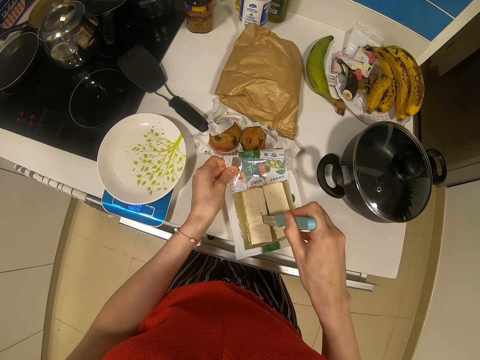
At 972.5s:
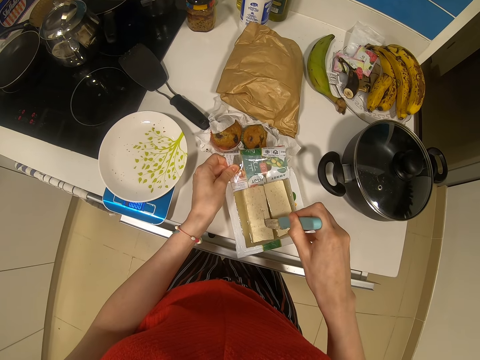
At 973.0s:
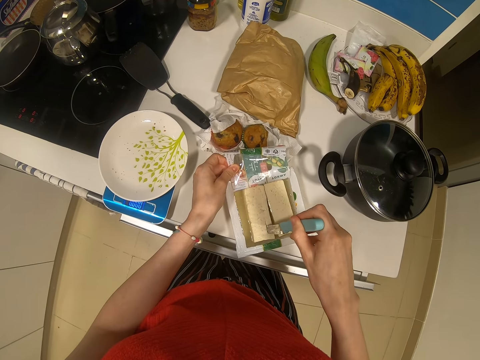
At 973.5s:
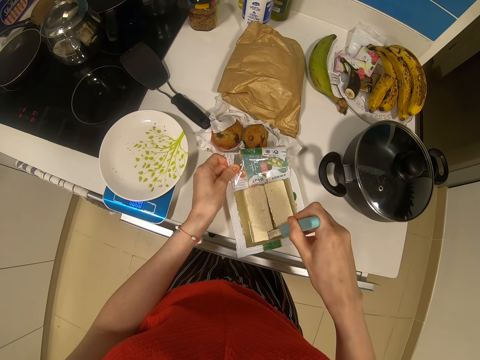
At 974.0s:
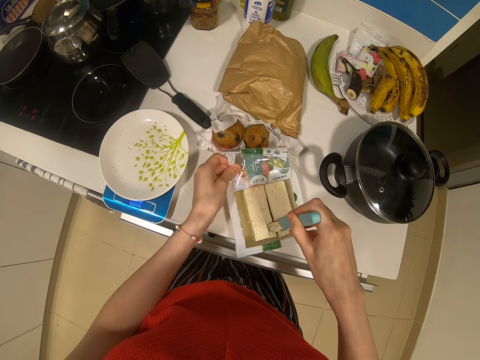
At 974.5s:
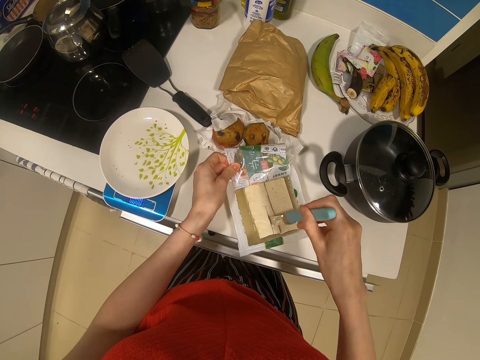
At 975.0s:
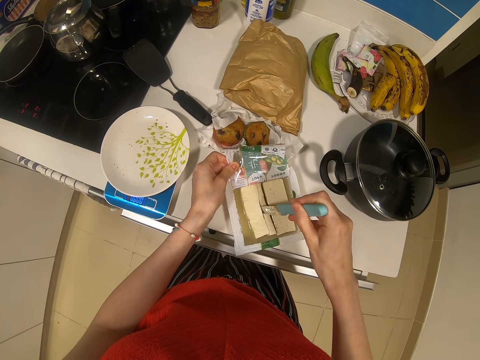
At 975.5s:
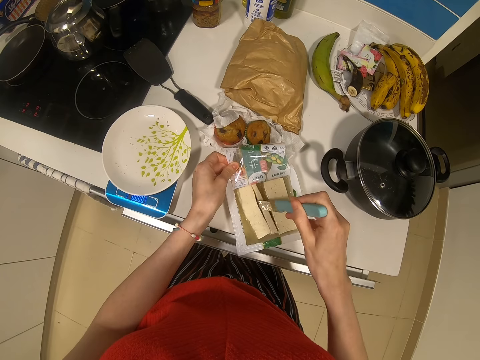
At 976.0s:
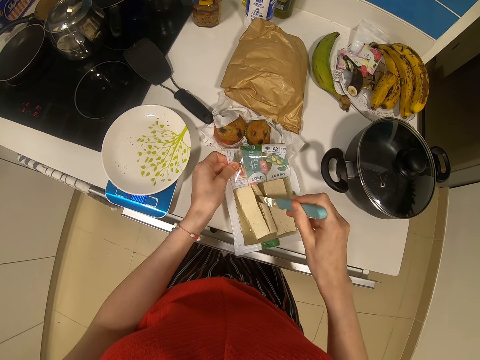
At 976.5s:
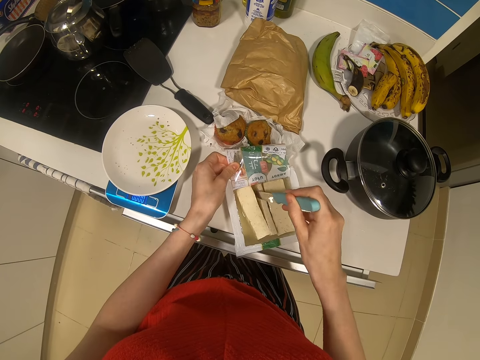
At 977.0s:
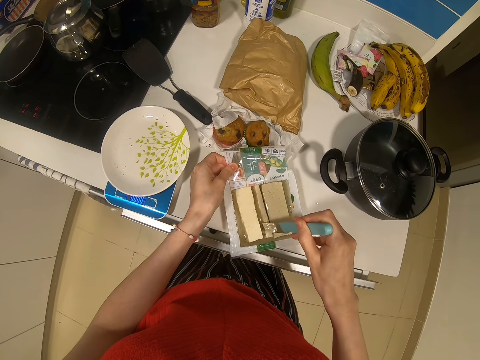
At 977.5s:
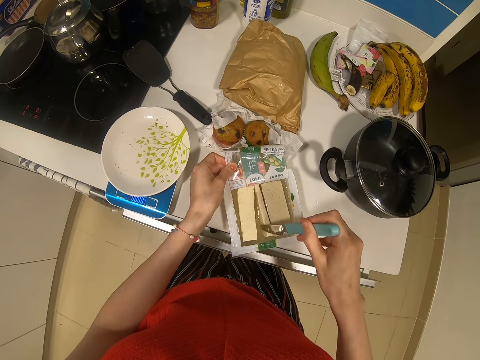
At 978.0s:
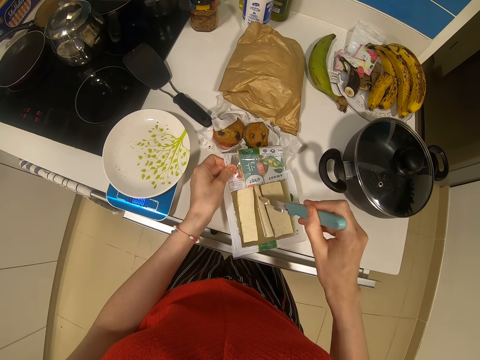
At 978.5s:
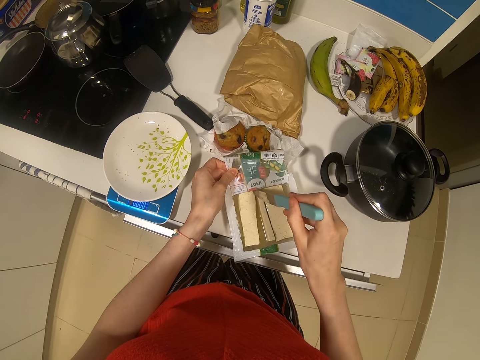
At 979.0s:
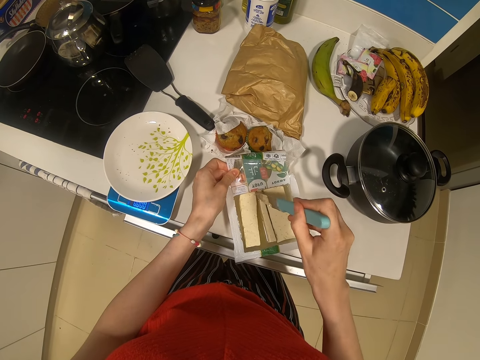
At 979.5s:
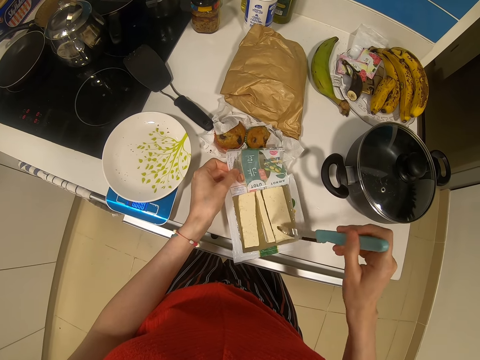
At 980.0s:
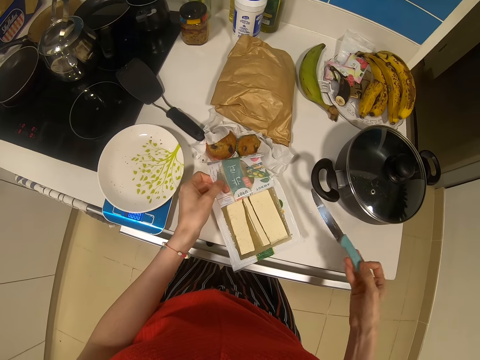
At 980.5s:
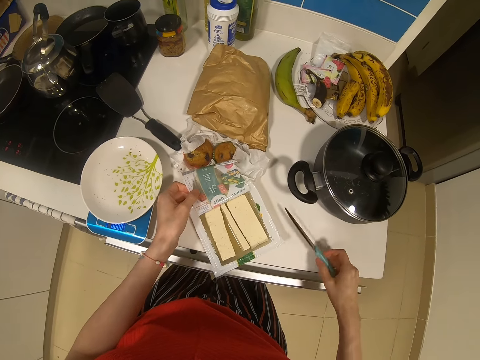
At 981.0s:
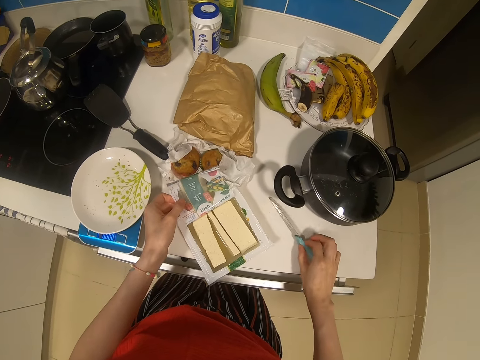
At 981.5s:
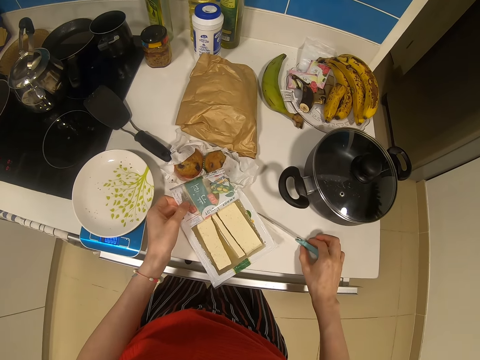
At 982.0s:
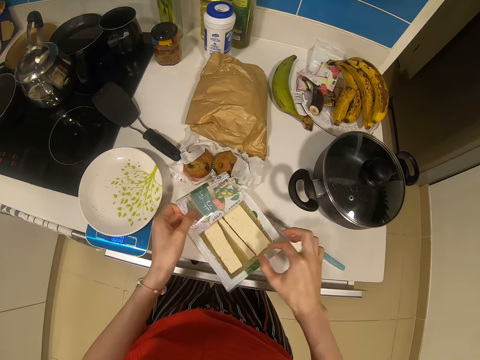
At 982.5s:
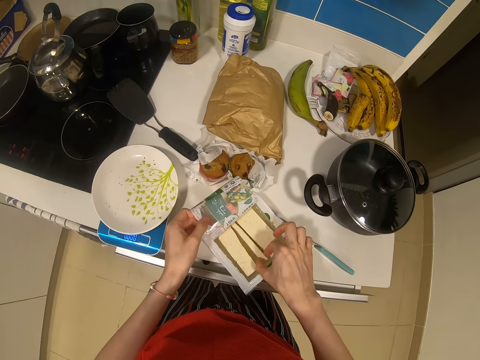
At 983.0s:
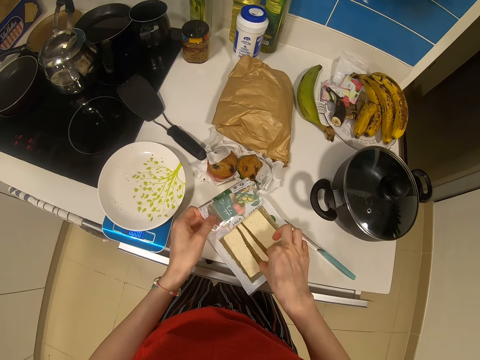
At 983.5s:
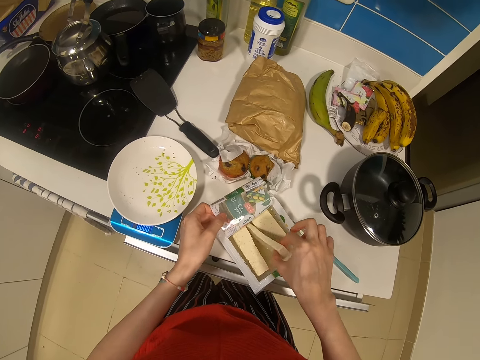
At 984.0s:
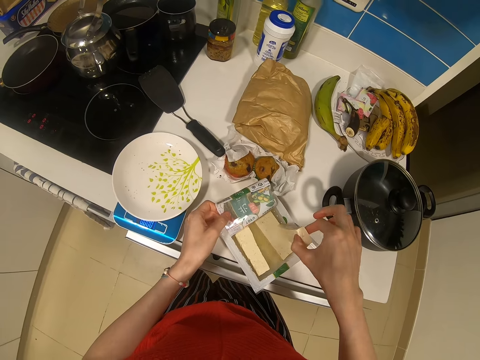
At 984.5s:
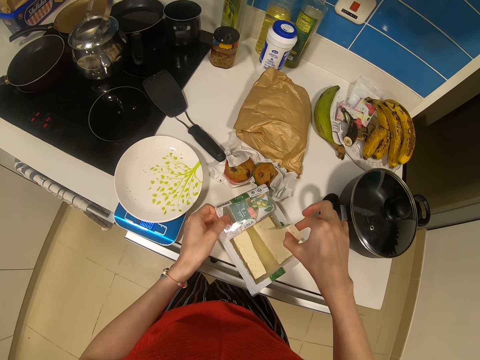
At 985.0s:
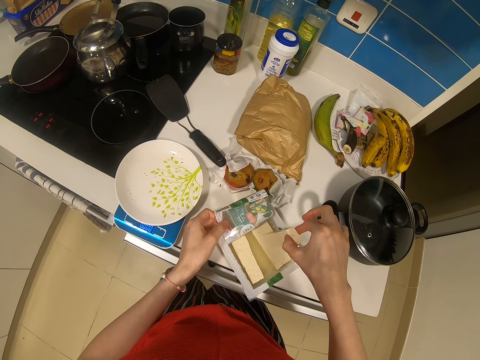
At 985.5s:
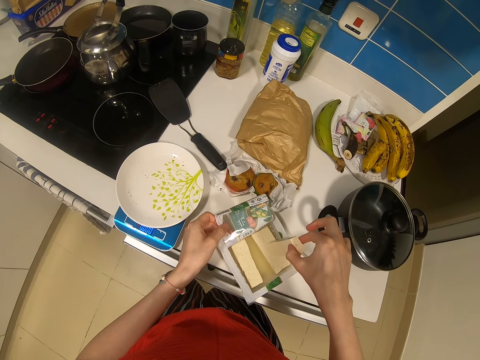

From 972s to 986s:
The camera wearer puts the knife on the kitchen counter. They pick up the cheese or meat.

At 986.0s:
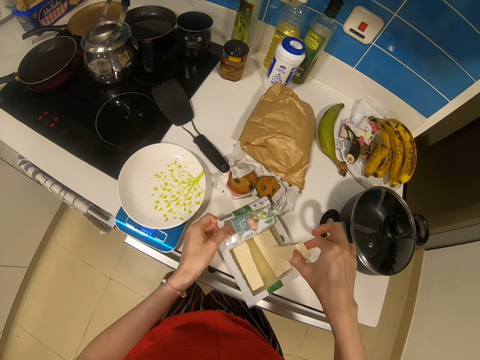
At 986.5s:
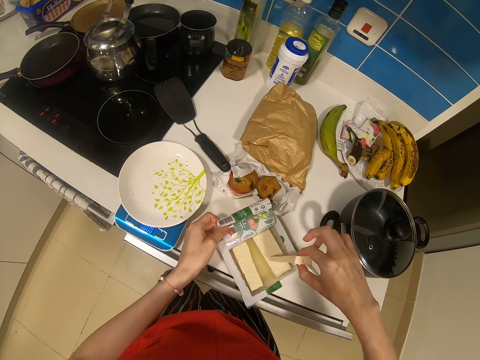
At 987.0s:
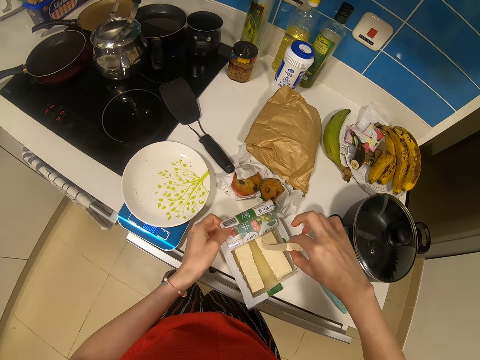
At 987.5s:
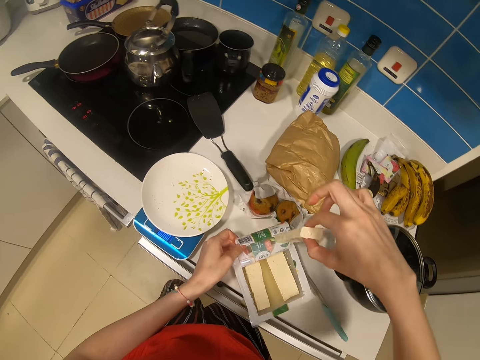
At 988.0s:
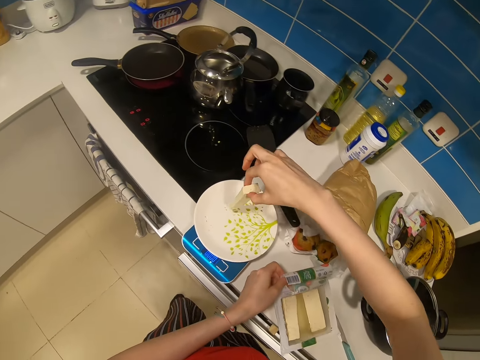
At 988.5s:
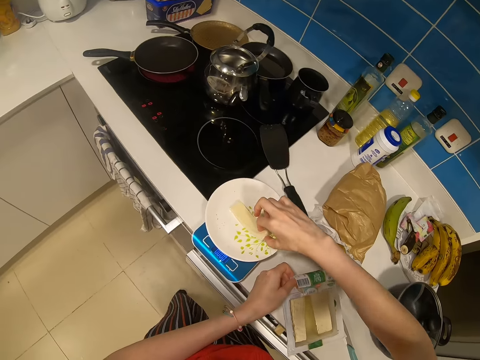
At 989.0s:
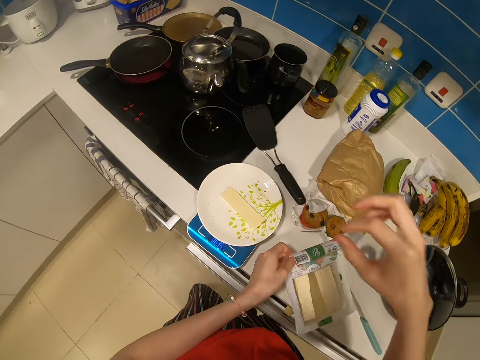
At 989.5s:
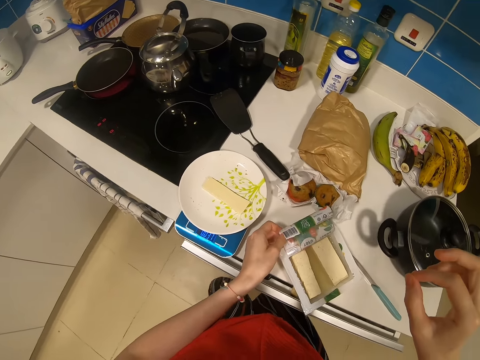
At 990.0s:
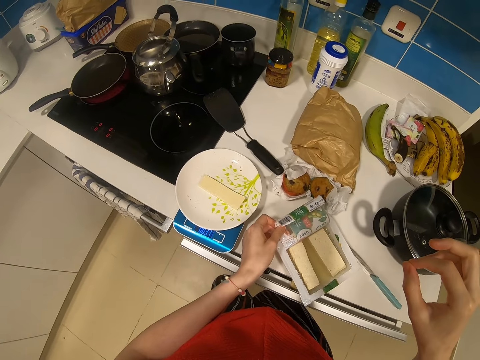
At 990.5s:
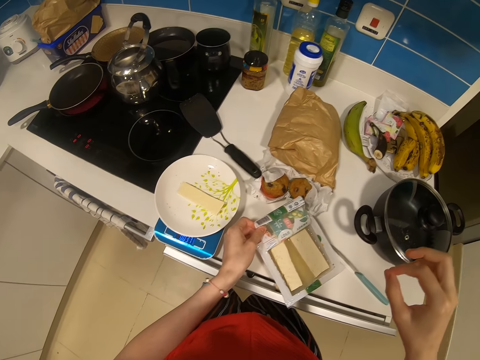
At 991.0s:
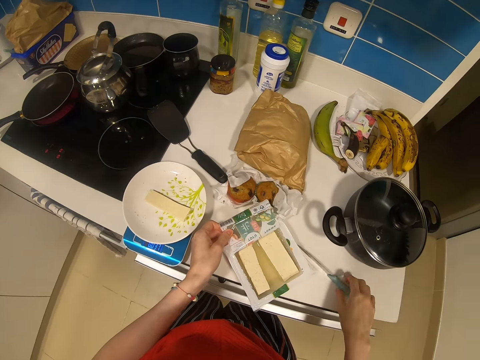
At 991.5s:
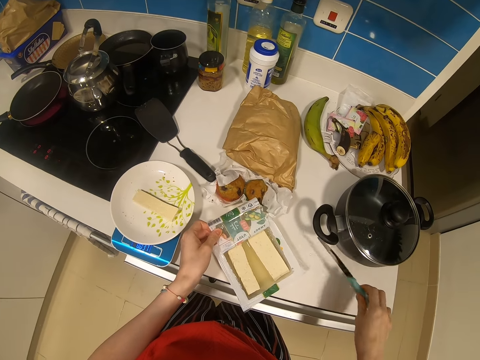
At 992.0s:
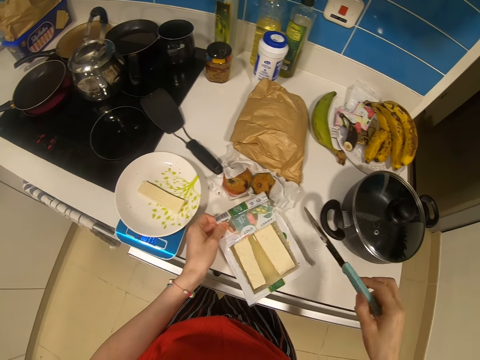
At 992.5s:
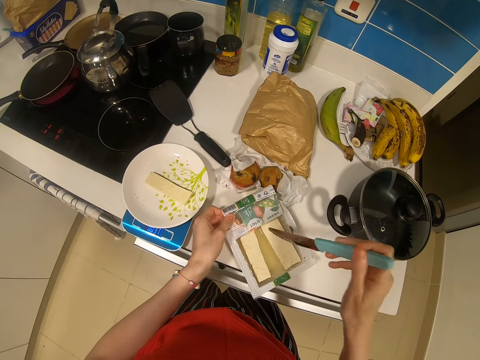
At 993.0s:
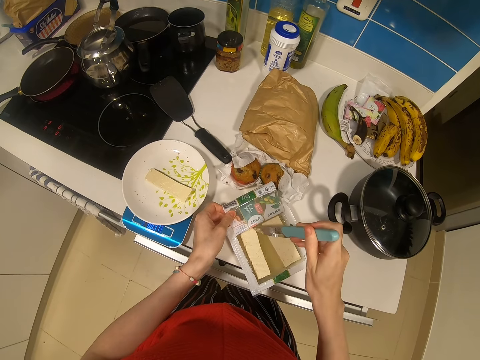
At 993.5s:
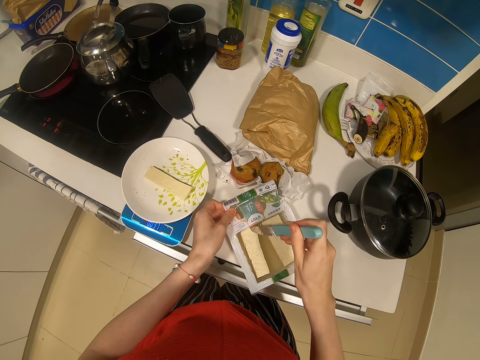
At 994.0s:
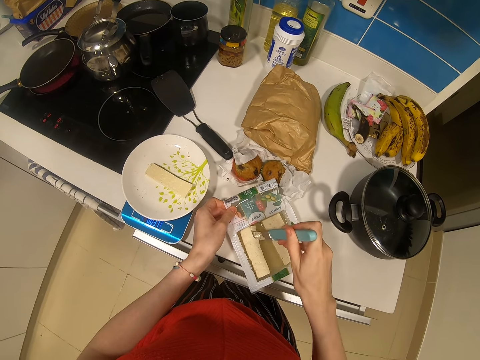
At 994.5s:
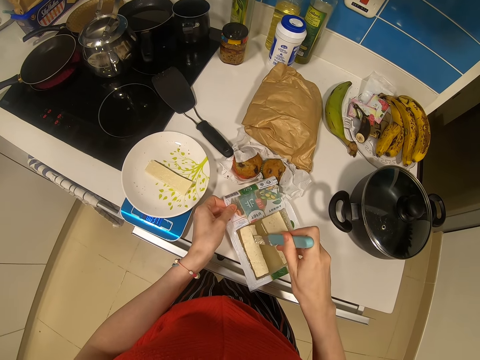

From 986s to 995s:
The camera wearer puts the cheese or meat on the plate. They look around. They pick up the knife. They cut the cheese.

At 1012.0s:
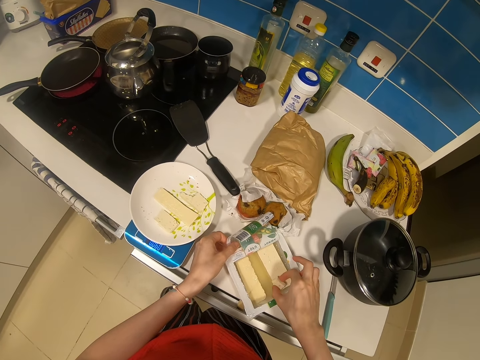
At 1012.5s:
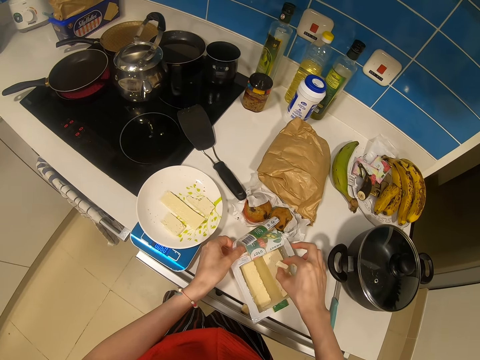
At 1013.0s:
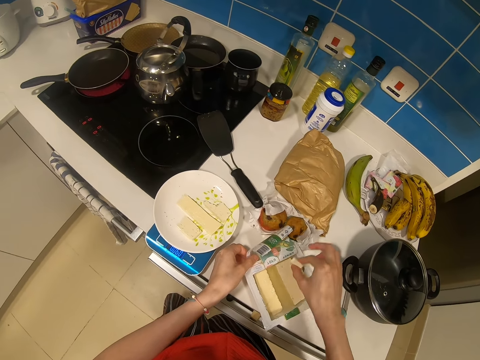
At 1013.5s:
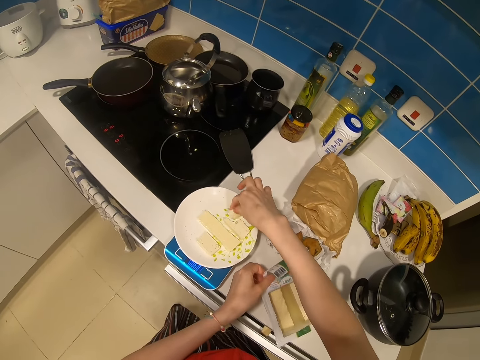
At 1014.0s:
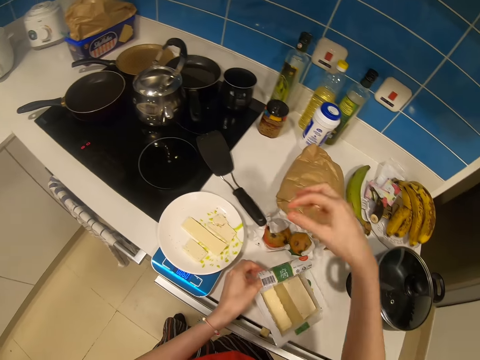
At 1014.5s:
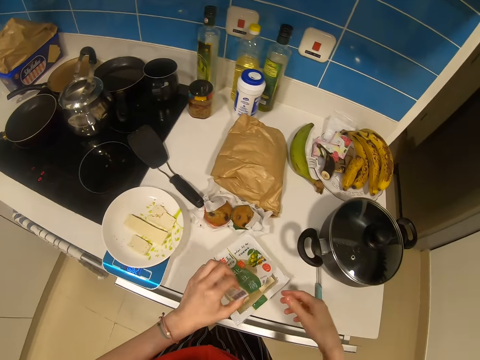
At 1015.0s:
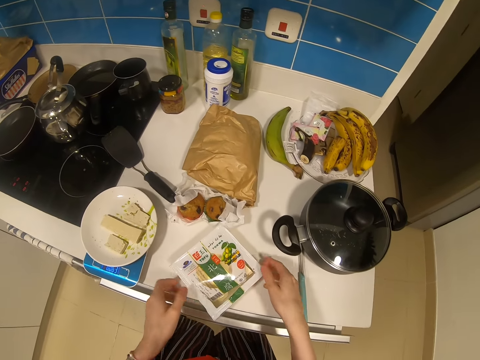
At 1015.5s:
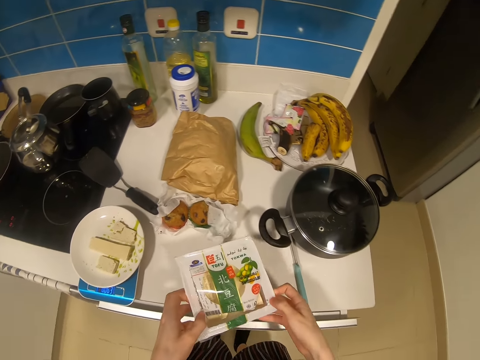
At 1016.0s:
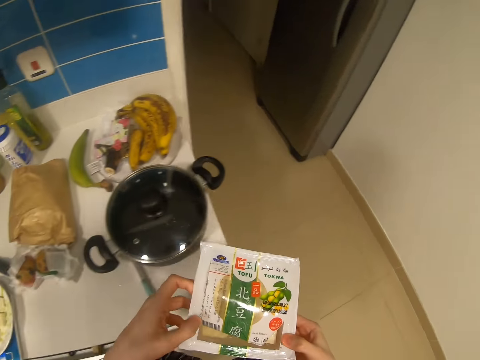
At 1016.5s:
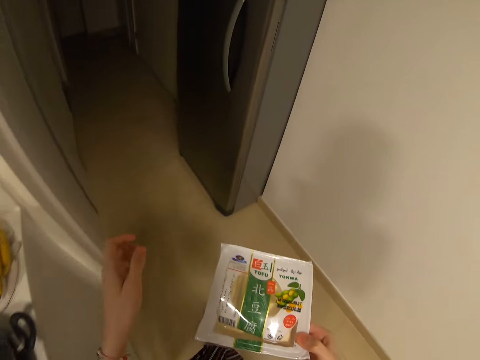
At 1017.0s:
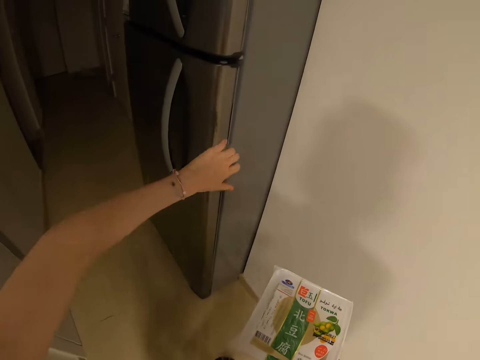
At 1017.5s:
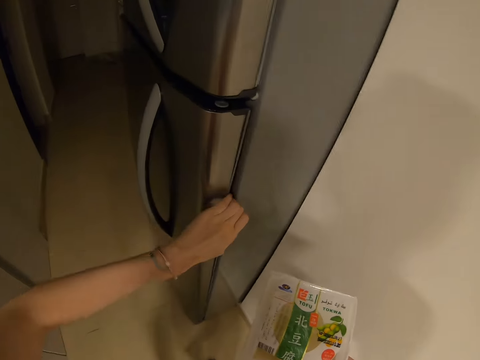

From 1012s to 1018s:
The camera wearer picks up the cheese or meat. They put the cheese on the plate. They pick up the cheese, carry a container and walk around the room.
